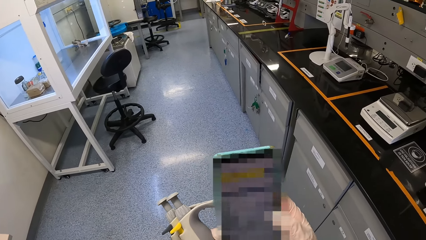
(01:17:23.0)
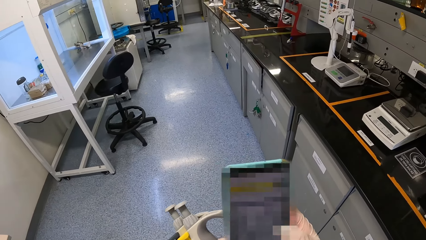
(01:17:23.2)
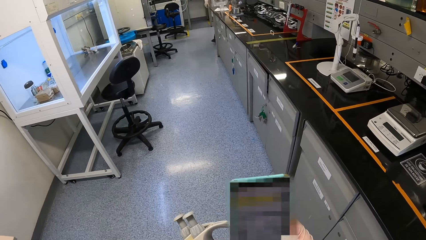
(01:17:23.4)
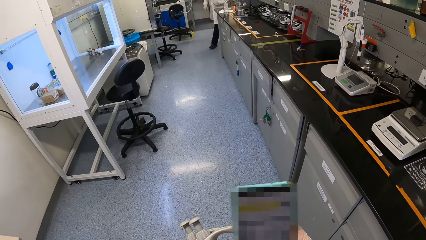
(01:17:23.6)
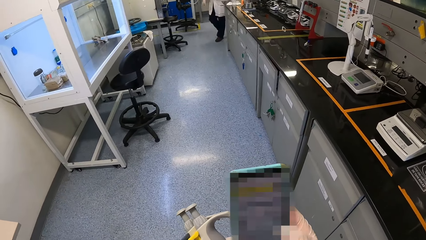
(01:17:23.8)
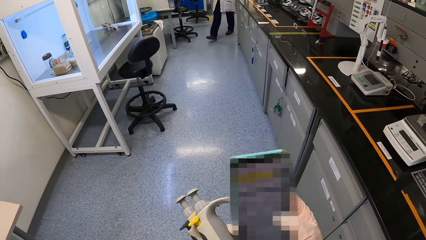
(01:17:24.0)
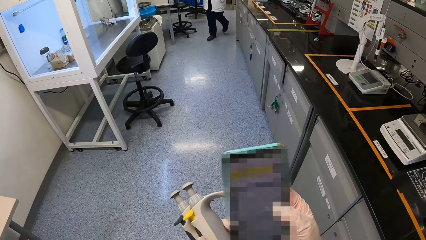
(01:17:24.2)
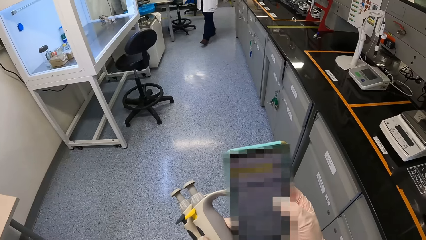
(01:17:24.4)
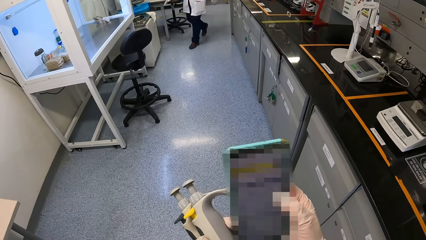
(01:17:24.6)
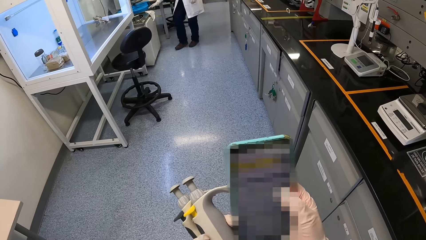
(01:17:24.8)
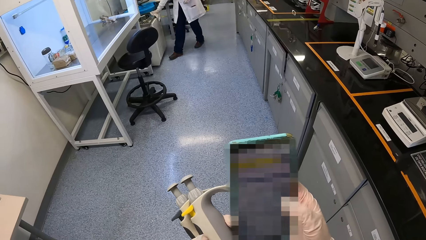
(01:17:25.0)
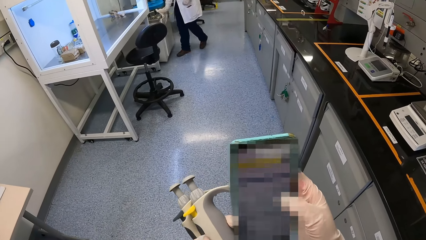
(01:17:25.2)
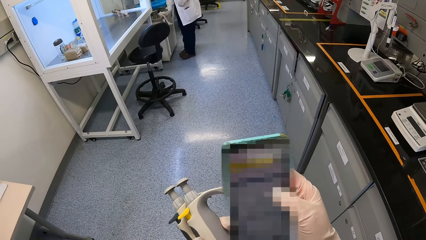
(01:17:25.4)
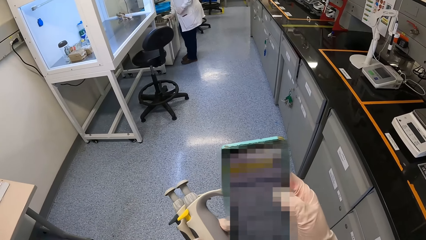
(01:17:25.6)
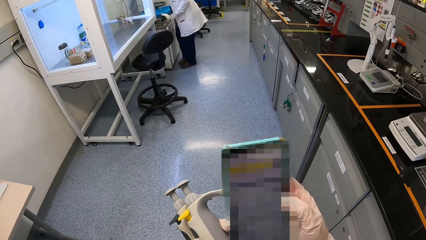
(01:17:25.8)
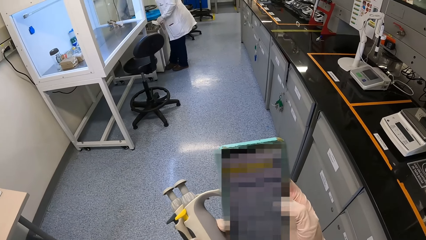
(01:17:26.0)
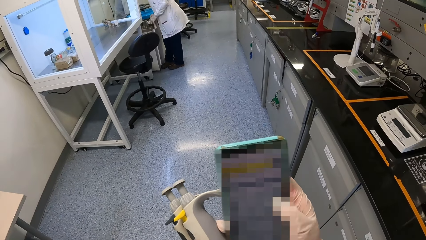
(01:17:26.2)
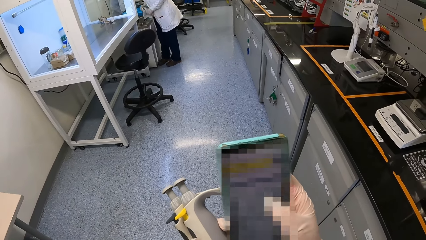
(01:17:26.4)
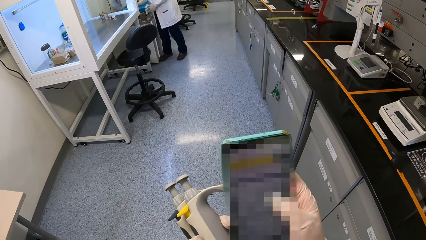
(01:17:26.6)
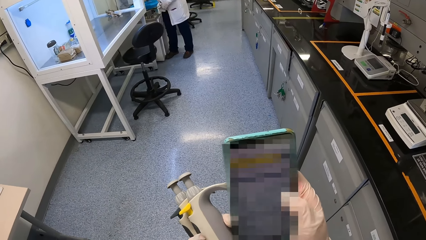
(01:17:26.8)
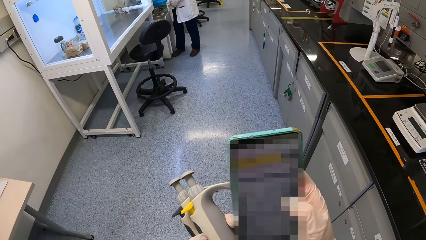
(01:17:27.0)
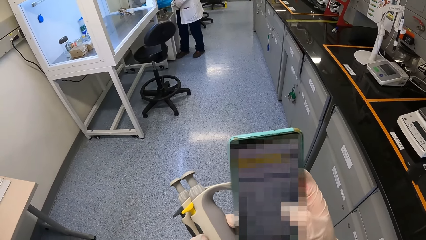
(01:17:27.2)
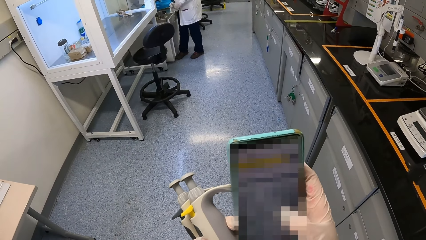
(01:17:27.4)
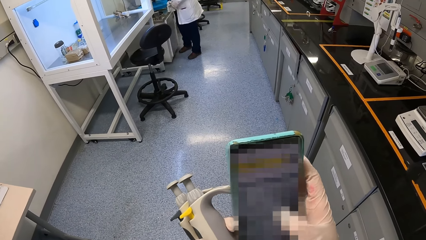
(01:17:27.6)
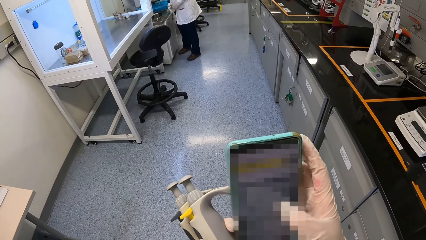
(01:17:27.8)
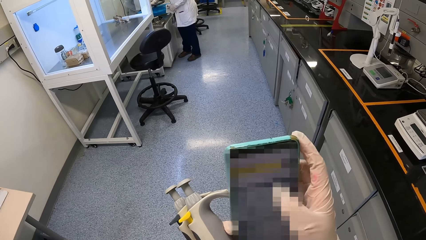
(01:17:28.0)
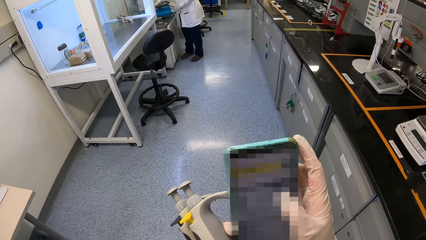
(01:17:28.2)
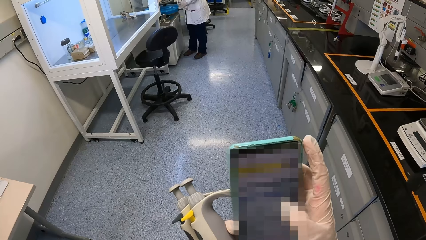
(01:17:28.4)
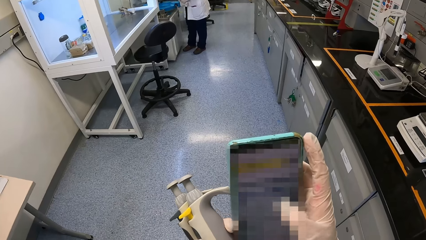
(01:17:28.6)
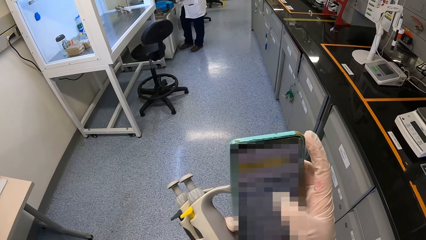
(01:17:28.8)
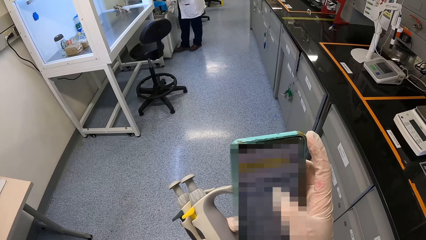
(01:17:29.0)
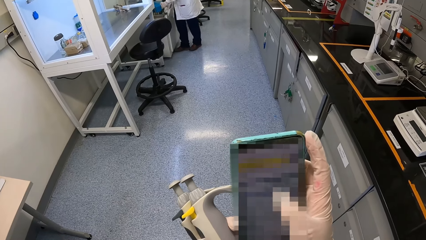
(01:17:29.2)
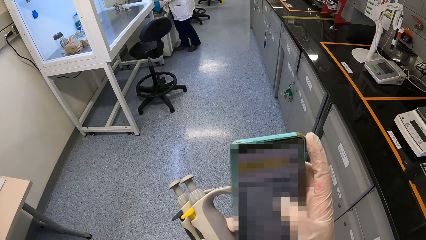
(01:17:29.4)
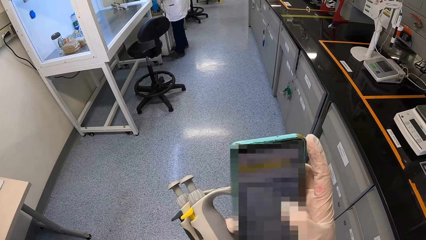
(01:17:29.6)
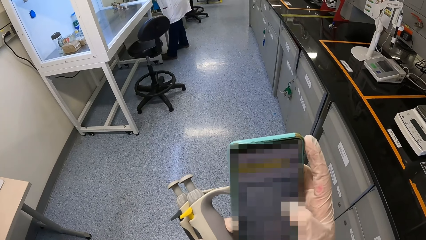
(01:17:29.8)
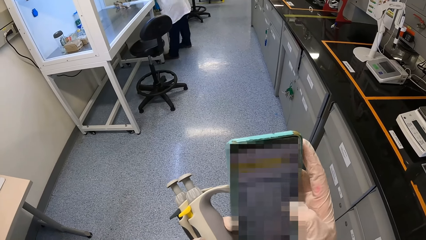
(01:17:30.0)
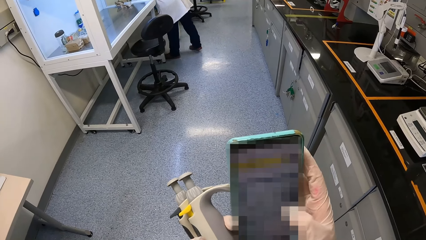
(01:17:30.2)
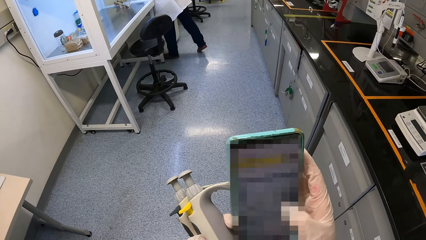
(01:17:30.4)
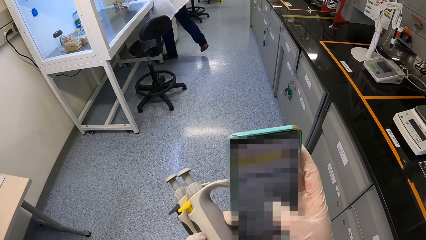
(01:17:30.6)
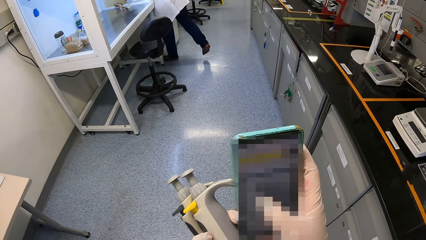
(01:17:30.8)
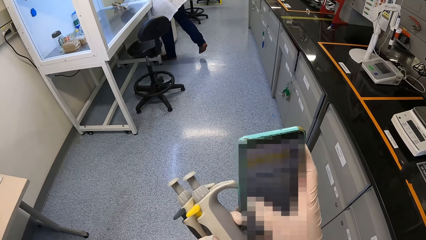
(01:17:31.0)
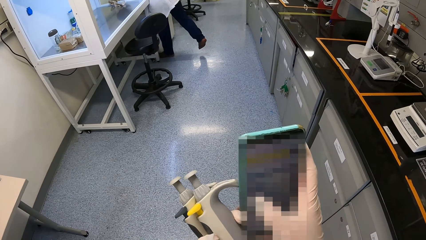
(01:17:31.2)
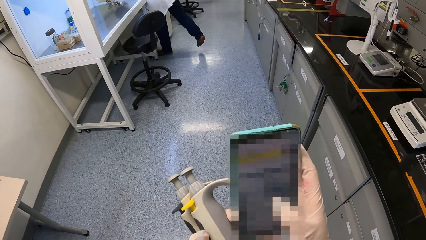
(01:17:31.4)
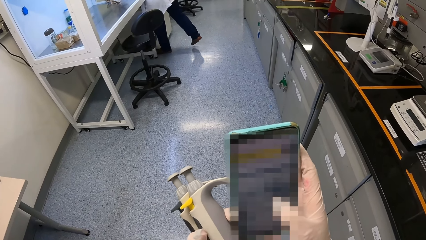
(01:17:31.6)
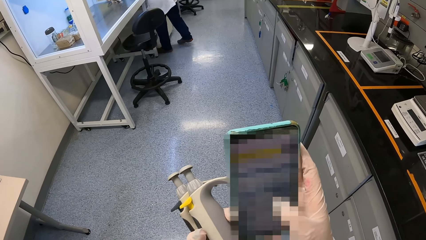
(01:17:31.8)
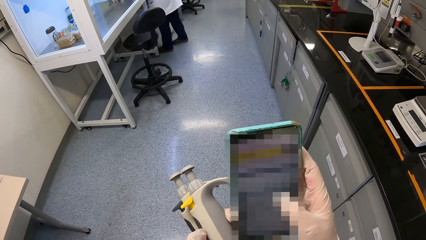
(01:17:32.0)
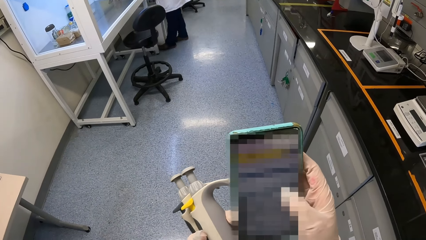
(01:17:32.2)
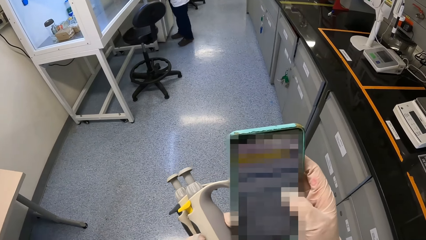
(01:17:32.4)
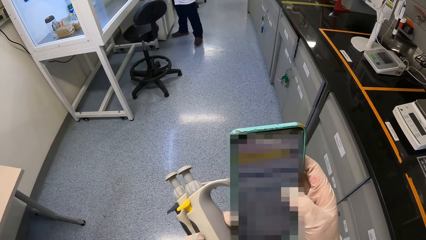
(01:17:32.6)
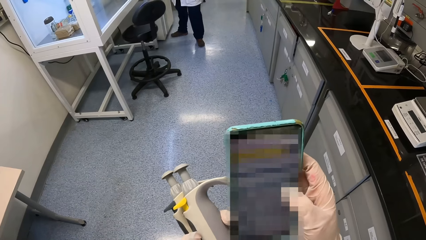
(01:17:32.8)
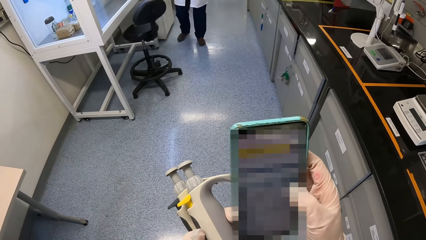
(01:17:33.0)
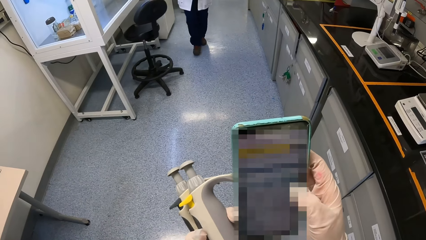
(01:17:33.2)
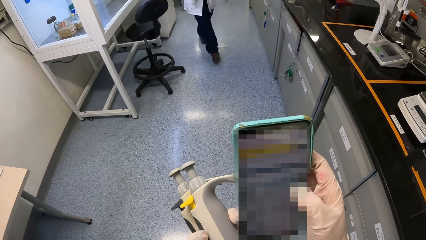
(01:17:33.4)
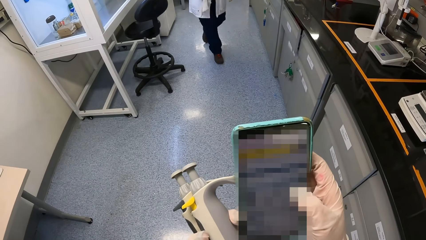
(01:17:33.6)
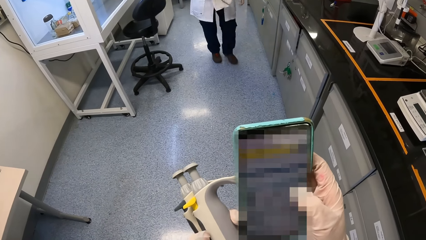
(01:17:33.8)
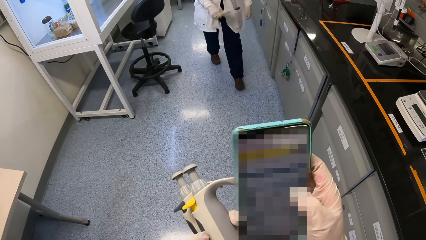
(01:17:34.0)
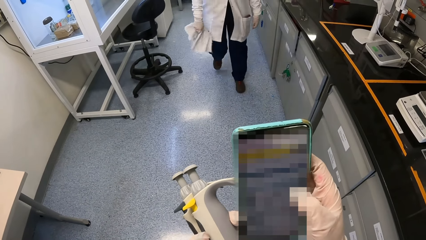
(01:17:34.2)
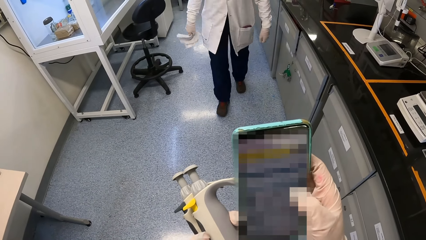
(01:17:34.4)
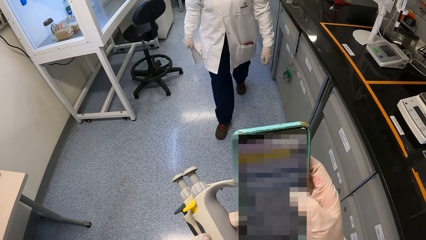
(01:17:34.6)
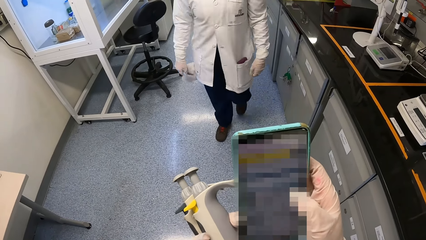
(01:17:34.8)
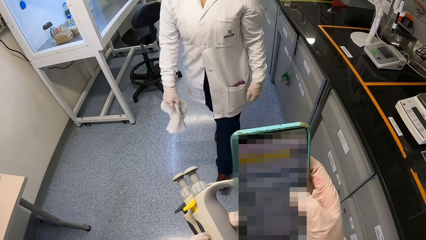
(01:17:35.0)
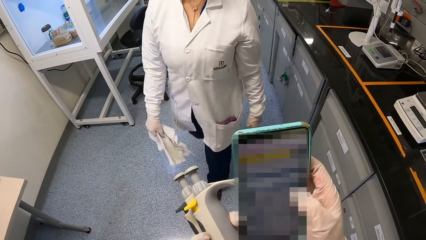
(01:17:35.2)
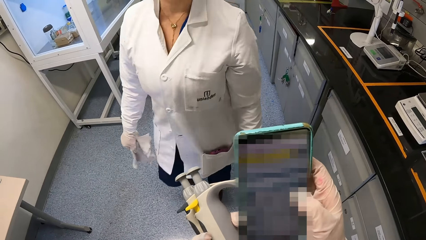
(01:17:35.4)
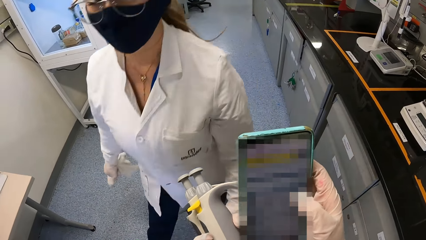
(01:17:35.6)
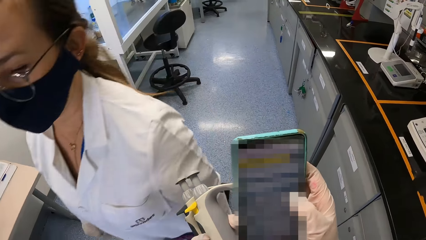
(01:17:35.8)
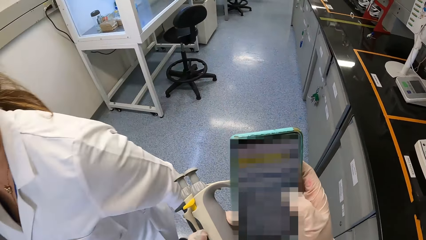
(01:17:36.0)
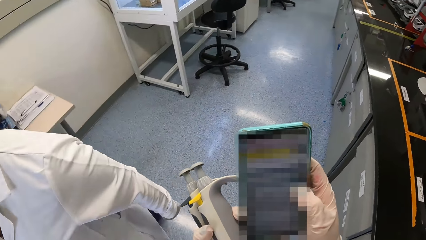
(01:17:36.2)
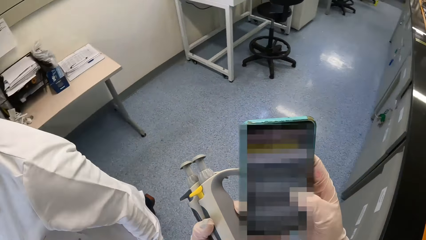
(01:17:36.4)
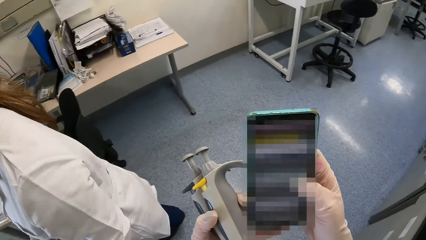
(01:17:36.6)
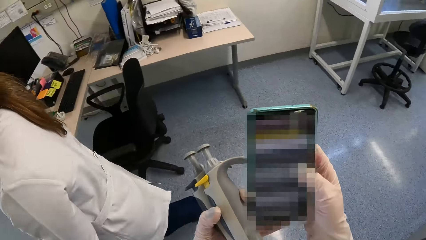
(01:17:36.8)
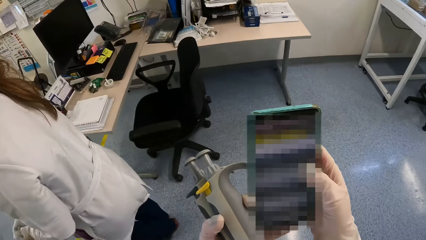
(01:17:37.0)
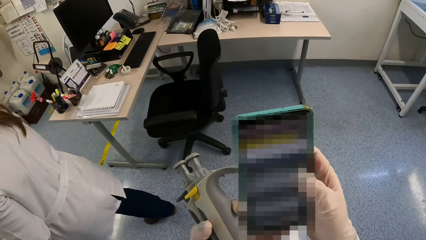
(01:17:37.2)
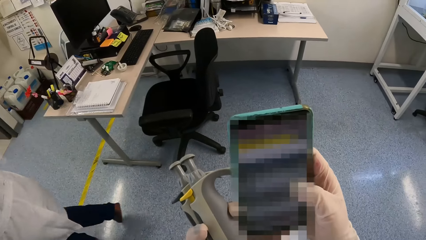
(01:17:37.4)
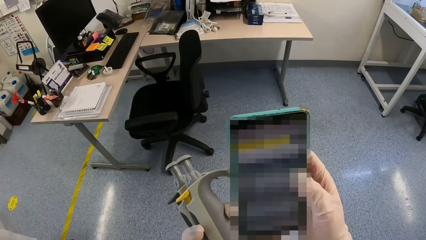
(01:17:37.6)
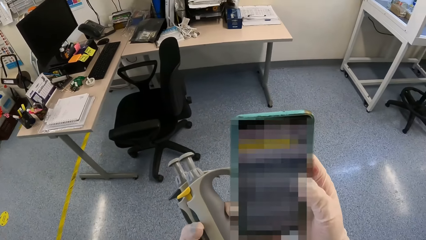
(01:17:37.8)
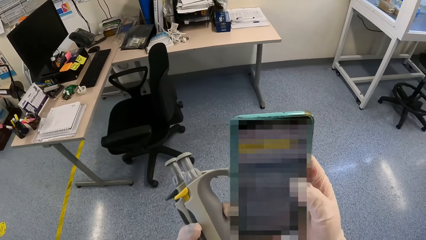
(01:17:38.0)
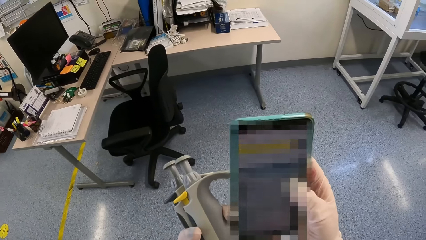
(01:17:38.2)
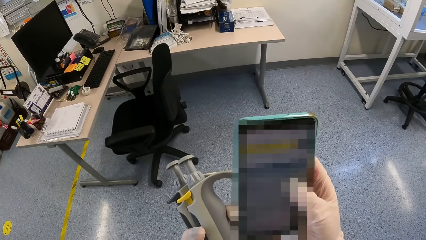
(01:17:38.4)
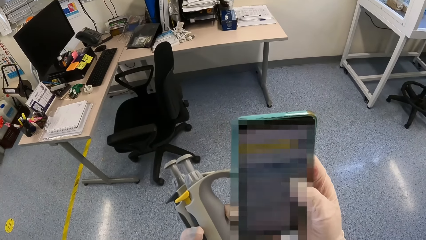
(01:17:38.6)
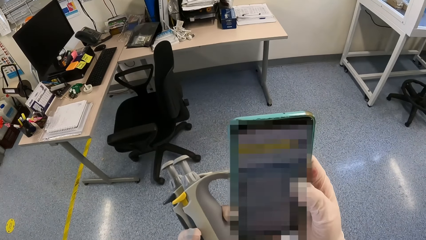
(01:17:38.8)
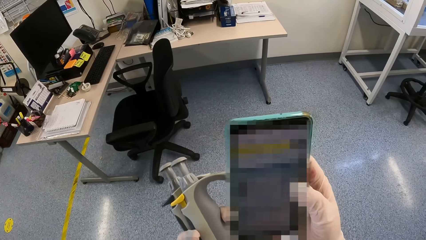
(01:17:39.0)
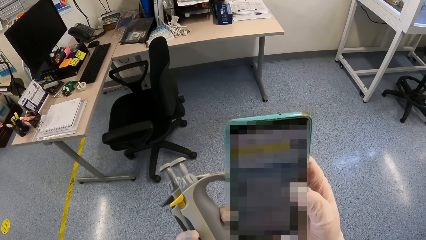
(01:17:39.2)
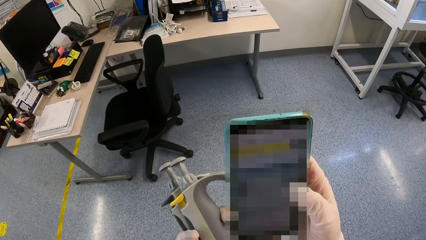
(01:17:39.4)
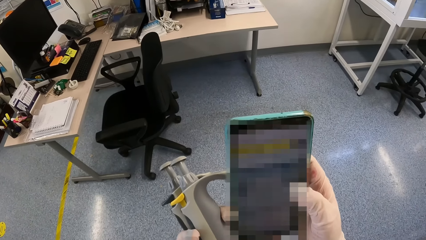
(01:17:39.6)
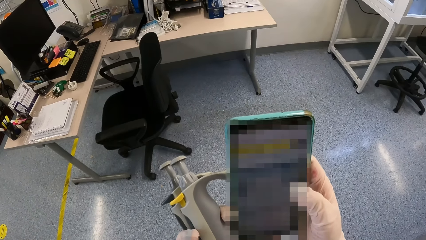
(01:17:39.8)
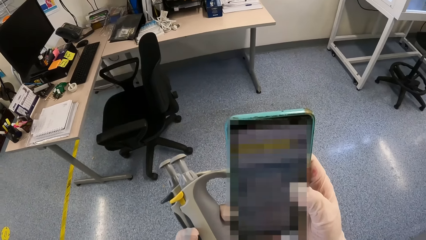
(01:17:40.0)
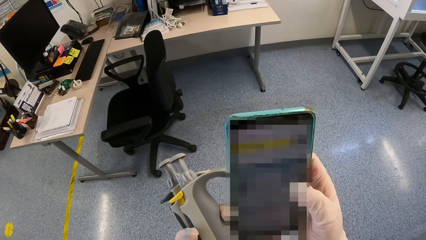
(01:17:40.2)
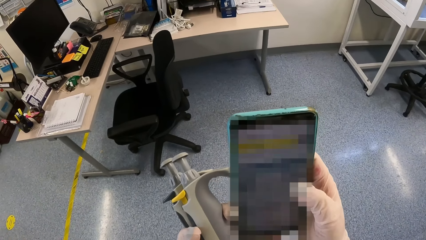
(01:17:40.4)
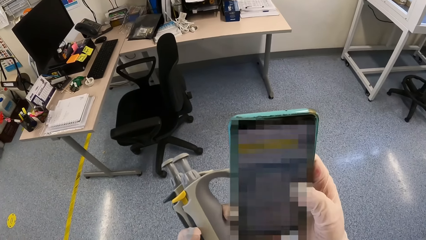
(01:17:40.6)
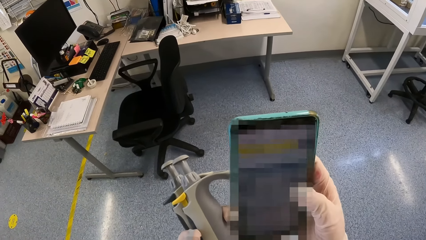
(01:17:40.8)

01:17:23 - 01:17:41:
A woman wipes an autoclave in the laboratory with a napkin in her right hand. The woman closes the lid on the autoclave with her right hand. The woman interacts with the camera wearer.
